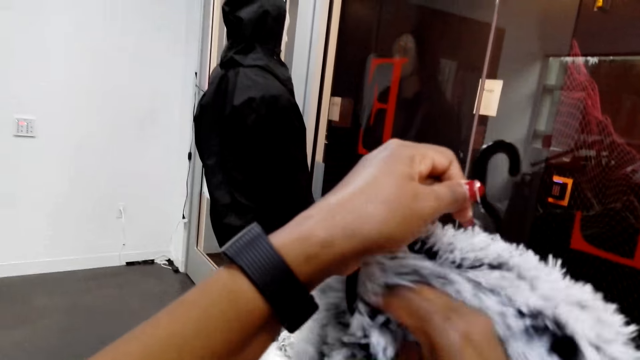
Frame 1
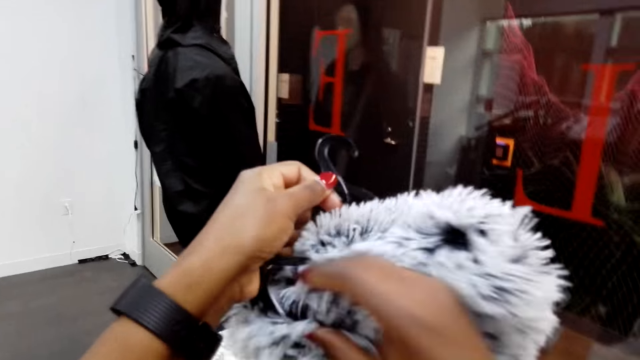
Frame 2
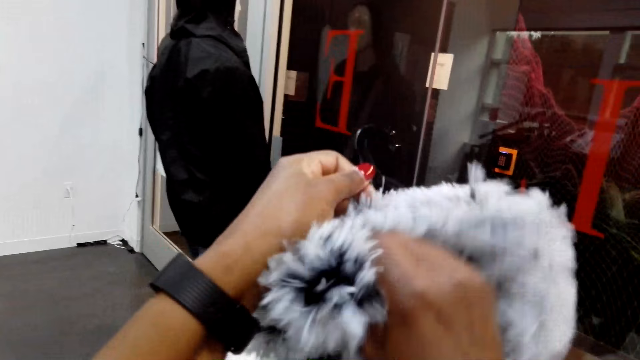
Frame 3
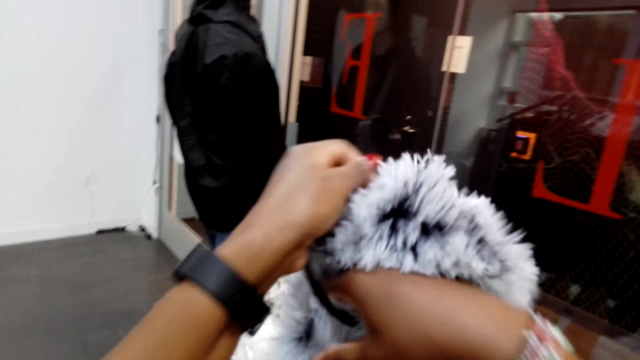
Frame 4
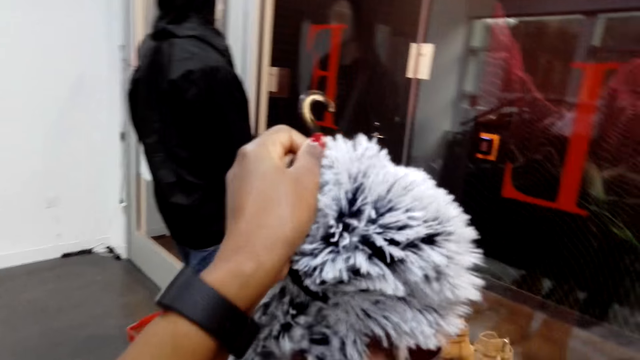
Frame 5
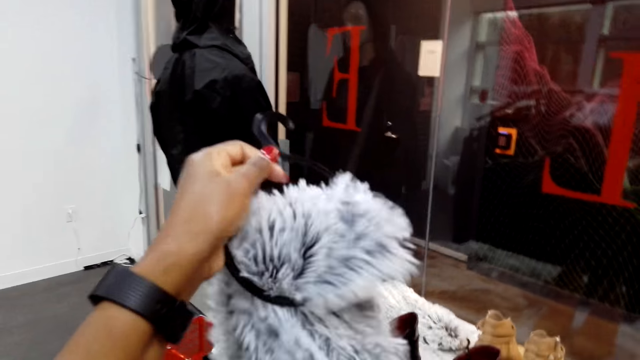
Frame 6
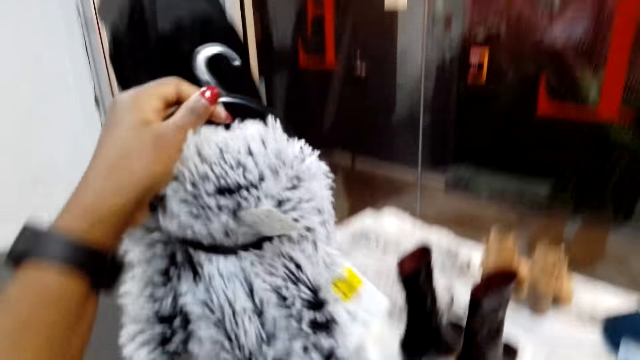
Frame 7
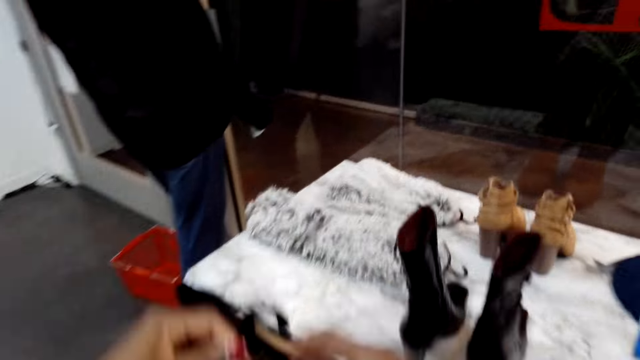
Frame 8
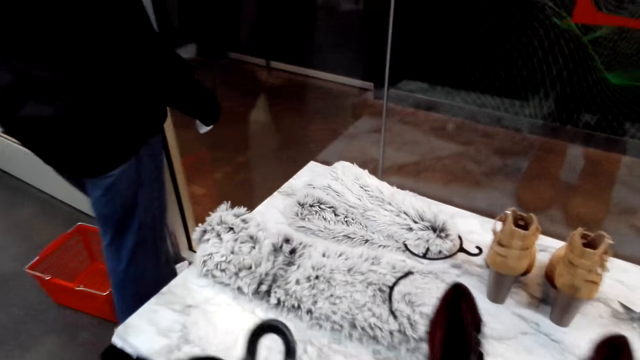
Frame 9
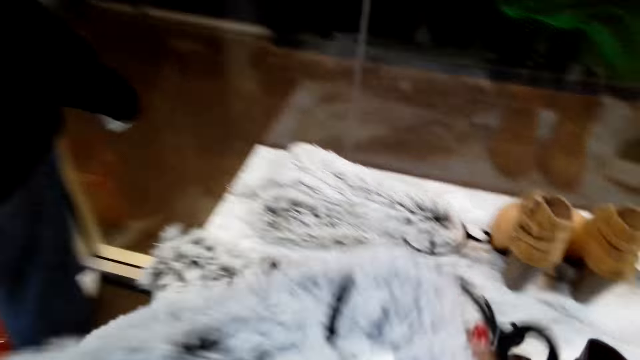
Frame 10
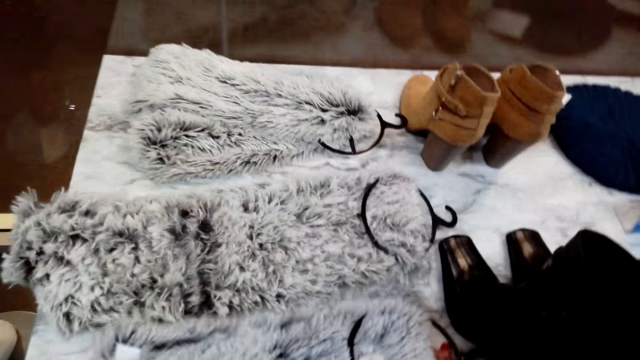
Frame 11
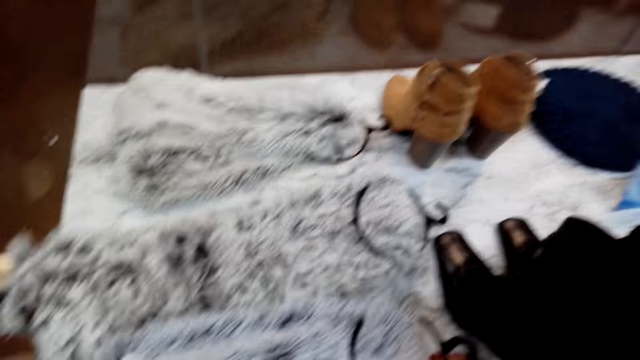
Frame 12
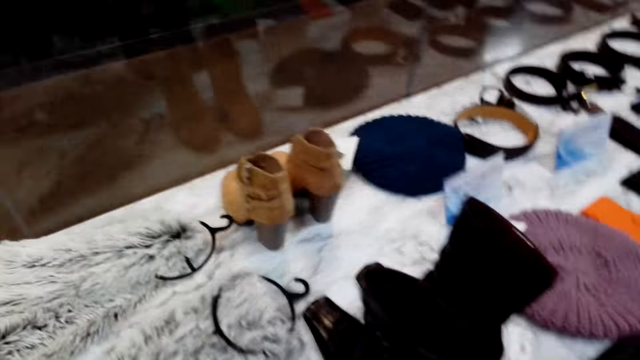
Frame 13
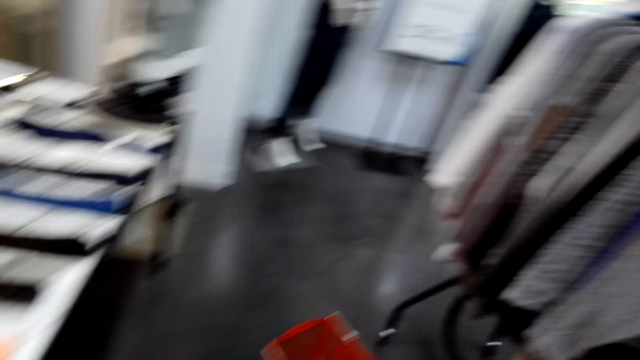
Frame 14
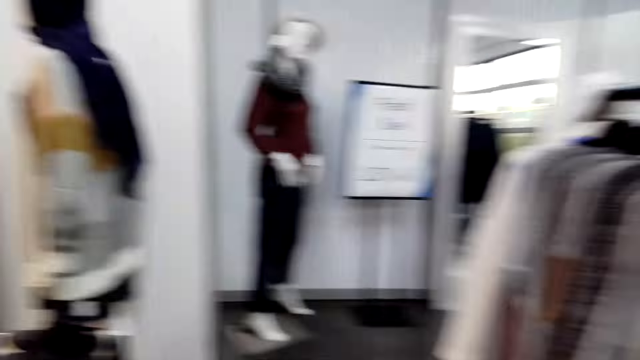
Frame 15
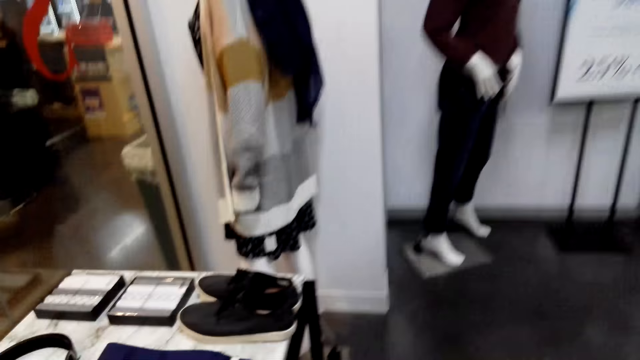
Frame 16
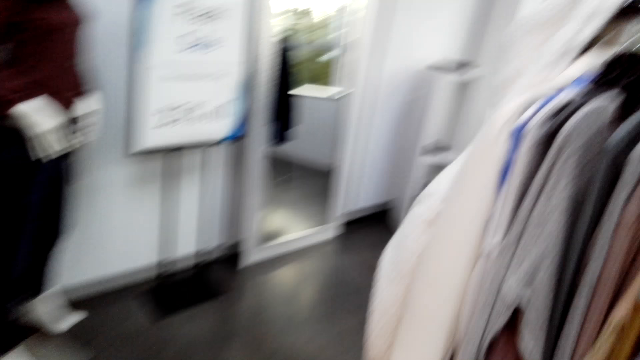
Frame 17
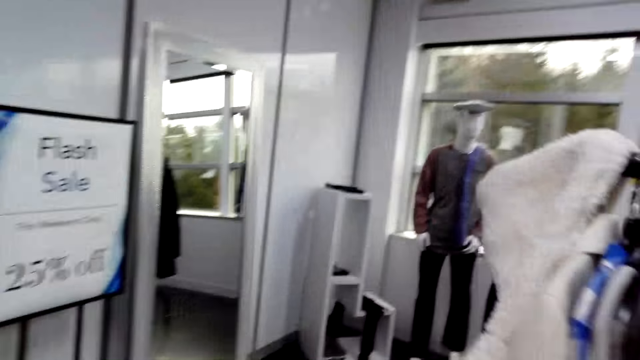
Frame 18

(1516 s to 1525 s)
The camera wearer aligns a scarf on a hanger. They put the scarf on the display table. They walk in a cloth shop.

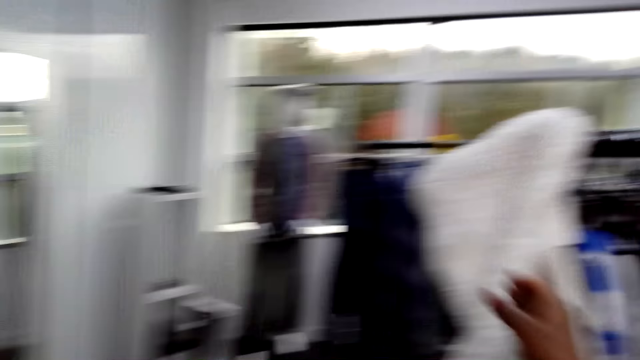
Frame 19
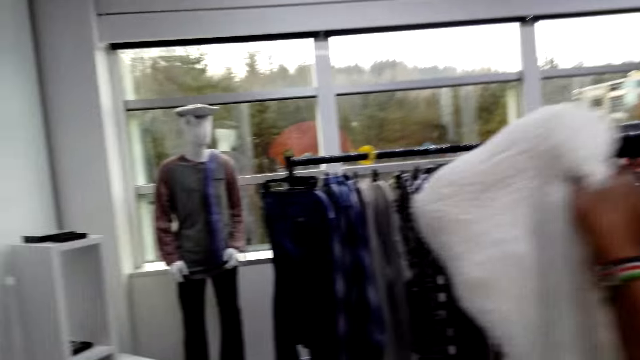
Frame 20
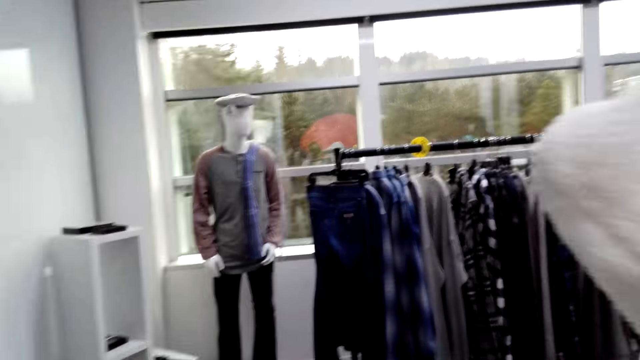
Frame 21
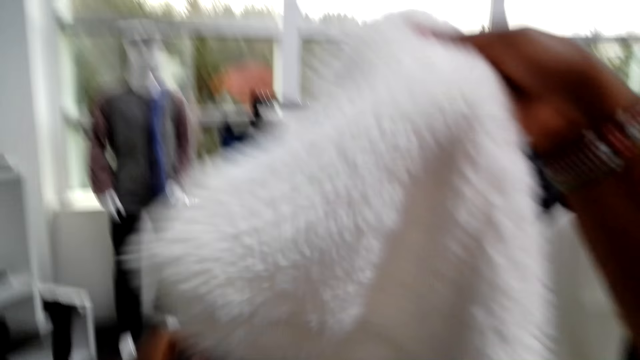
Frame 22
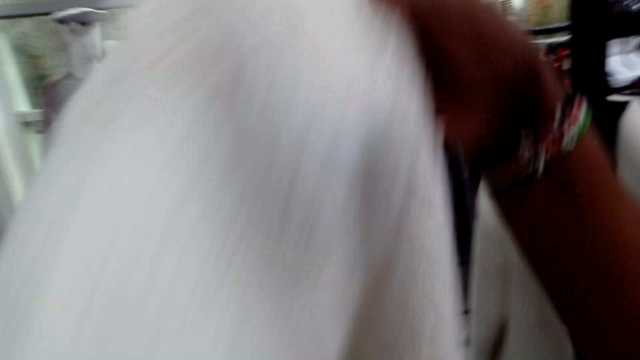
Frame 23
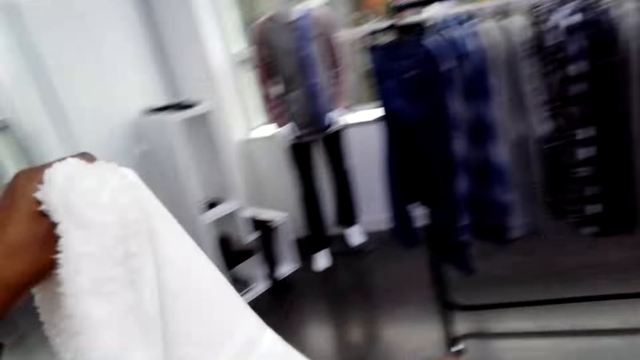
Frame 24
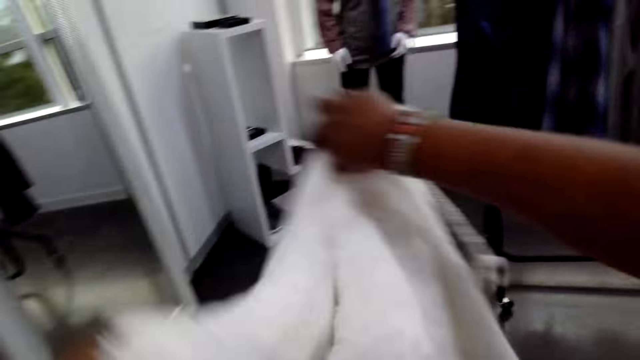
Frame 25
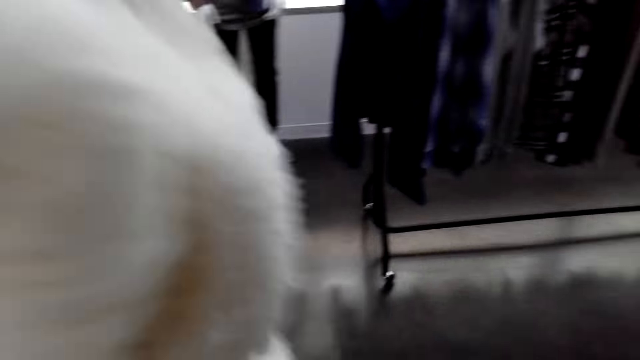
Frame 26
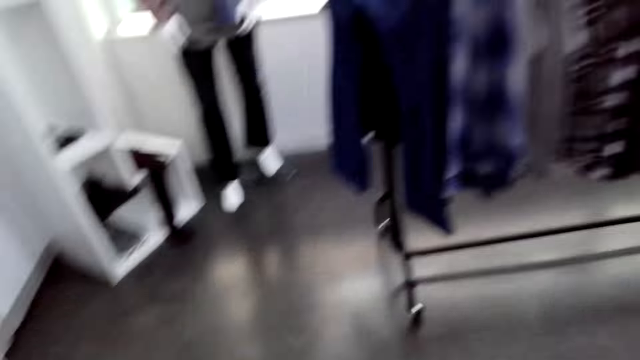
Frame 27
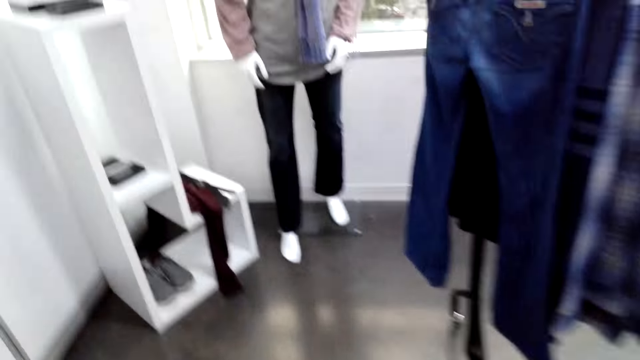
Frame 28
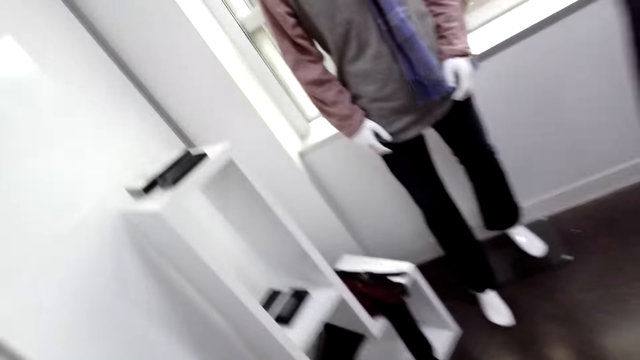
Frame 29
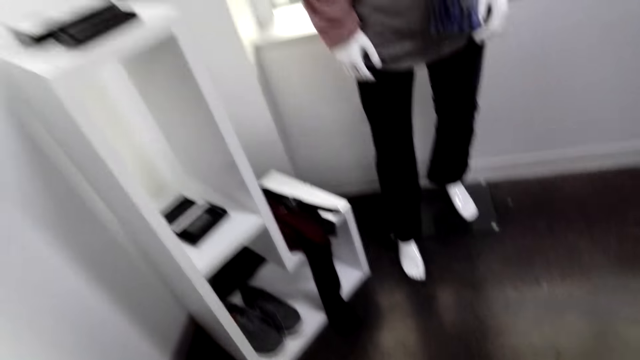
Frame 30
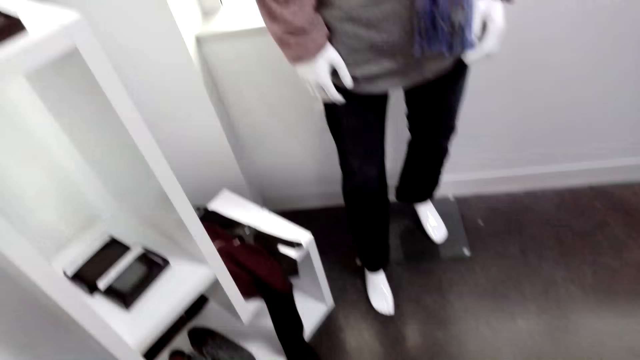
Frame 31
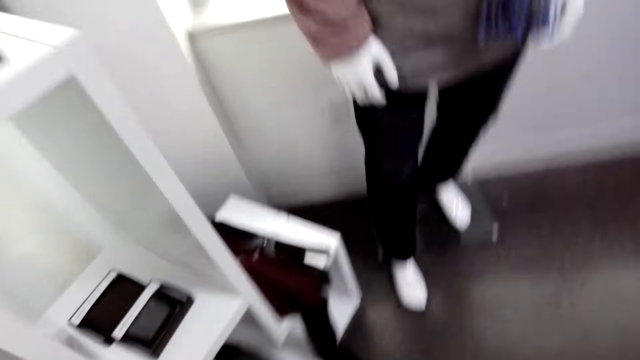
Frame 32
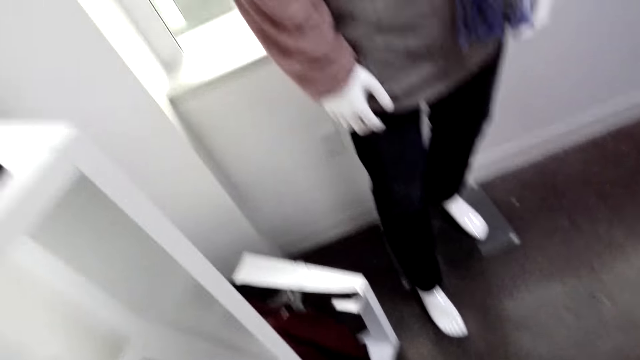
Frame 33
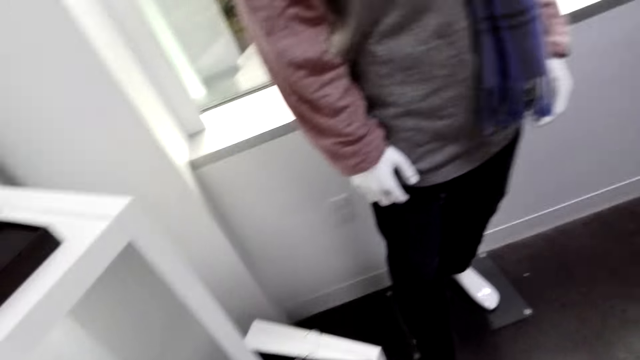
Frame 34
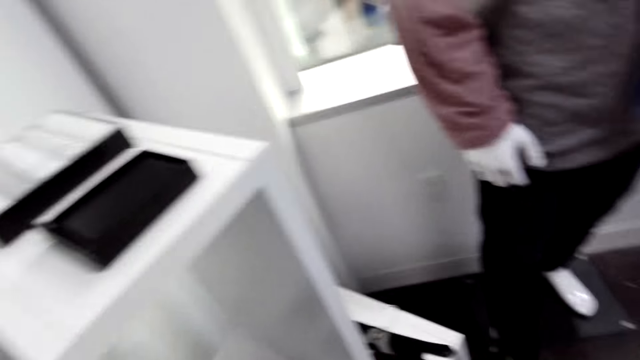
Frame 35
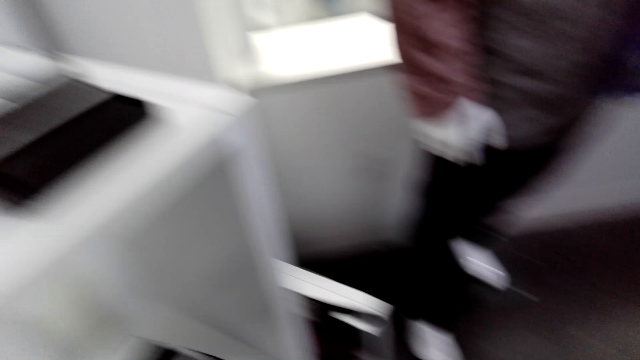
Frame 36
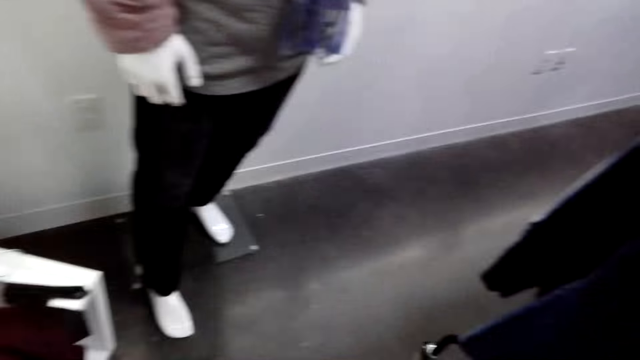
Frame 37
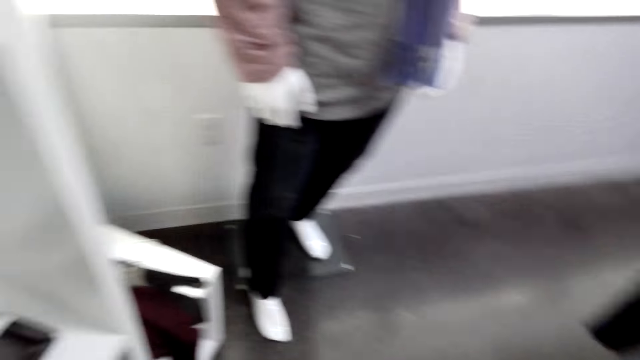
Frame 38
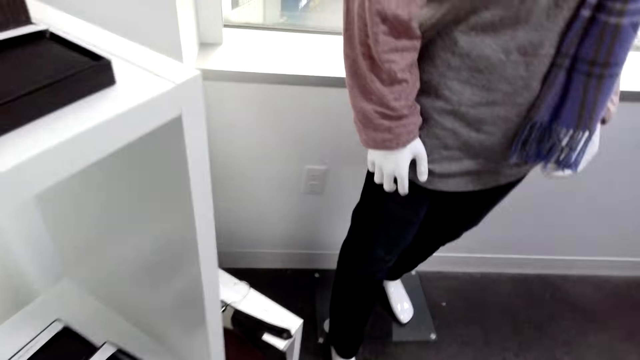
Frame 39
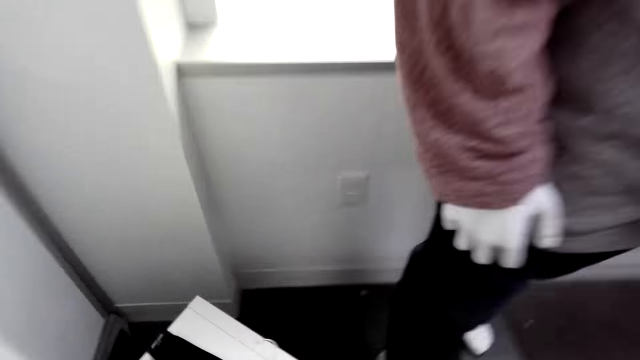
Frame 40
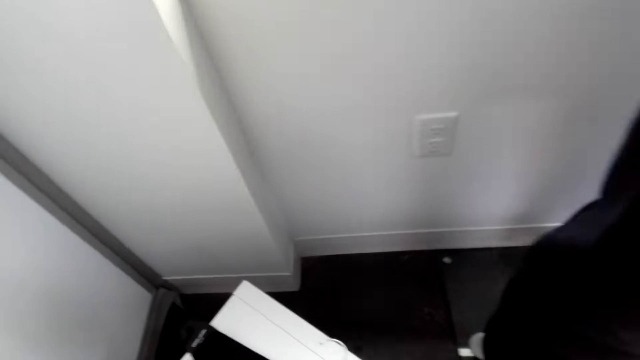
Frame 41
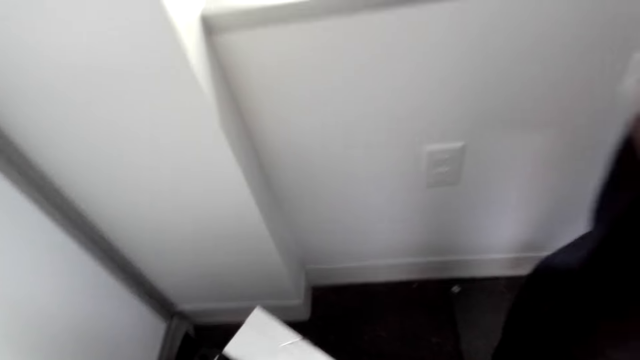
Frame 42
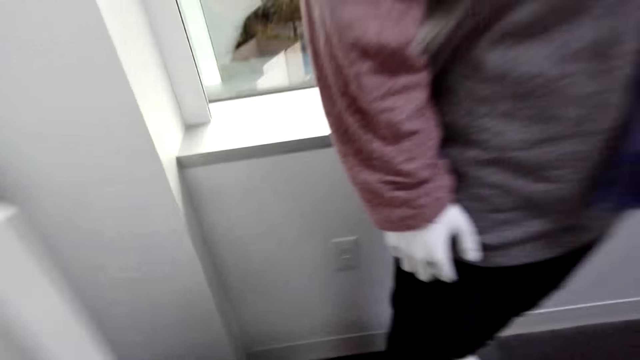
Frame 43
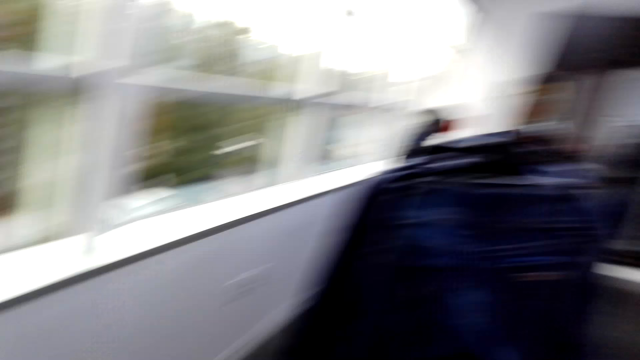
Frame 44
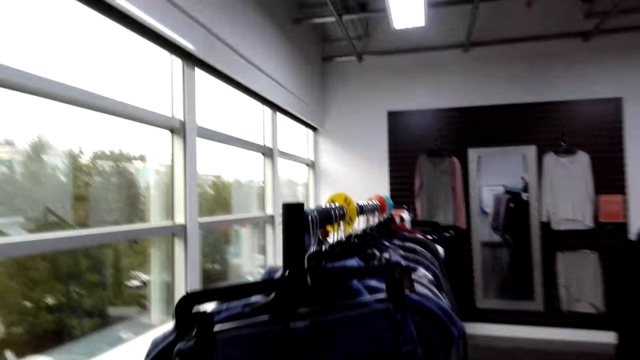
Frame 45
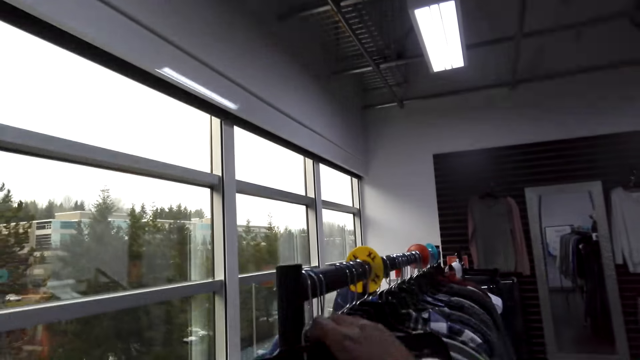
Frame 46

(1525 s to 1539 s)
The camera wearer picks up a sweater on a hanger. They straighten the sweater. They put on the sweater. They walk in a cloth shop. They pick up a cloth on a stand from a hanger. They walk in the cloth shop.
